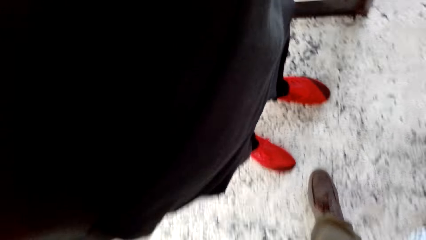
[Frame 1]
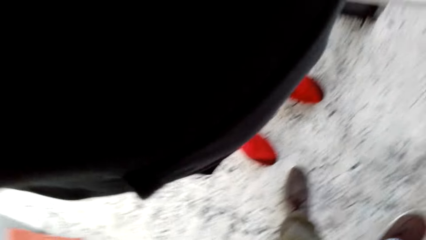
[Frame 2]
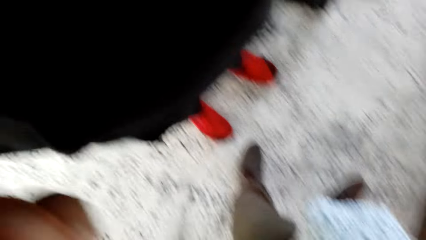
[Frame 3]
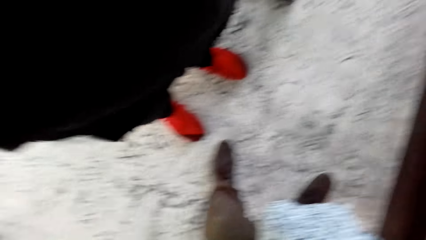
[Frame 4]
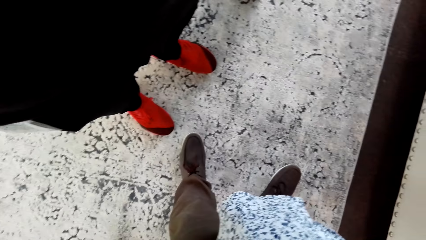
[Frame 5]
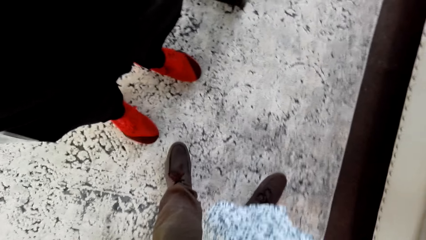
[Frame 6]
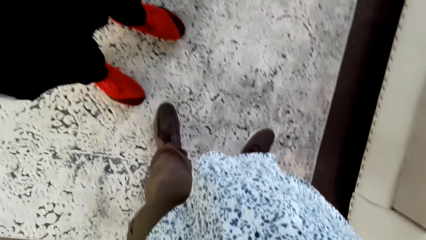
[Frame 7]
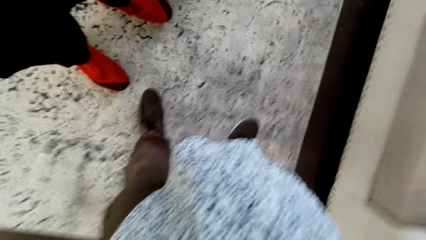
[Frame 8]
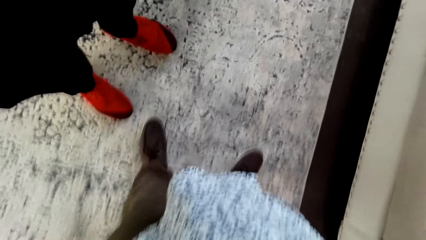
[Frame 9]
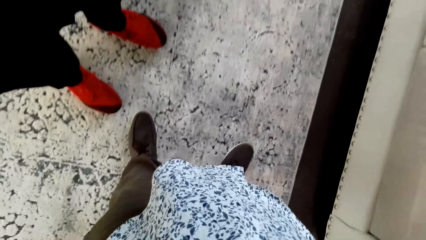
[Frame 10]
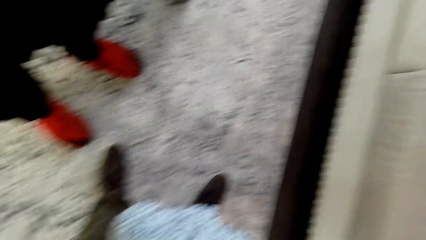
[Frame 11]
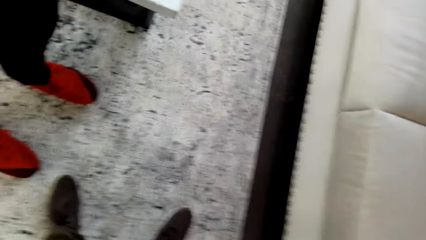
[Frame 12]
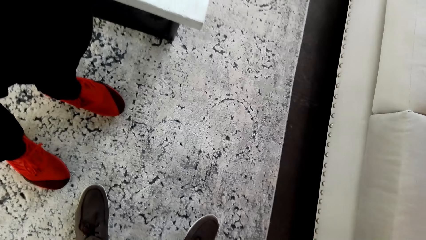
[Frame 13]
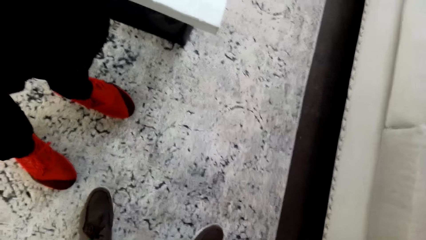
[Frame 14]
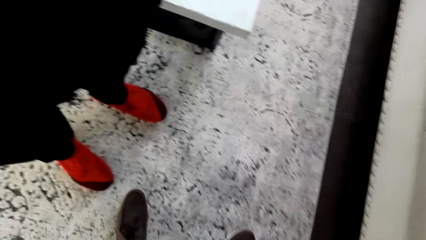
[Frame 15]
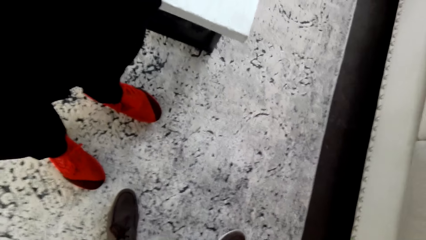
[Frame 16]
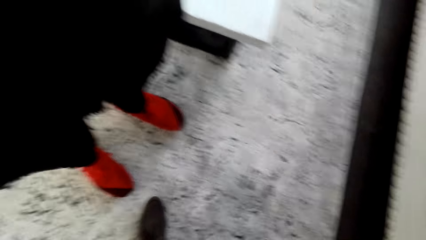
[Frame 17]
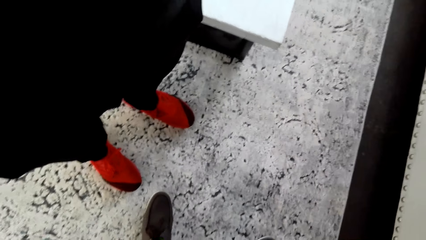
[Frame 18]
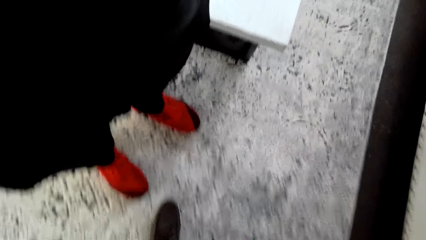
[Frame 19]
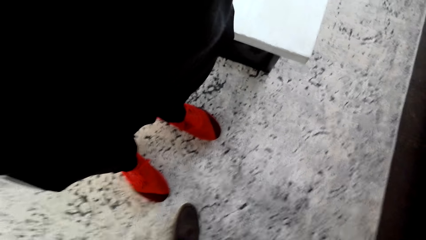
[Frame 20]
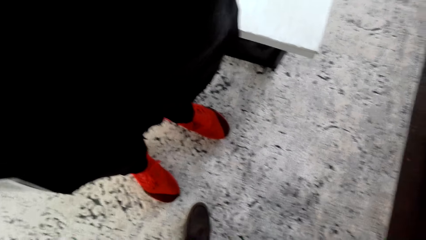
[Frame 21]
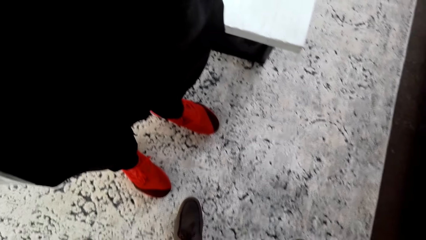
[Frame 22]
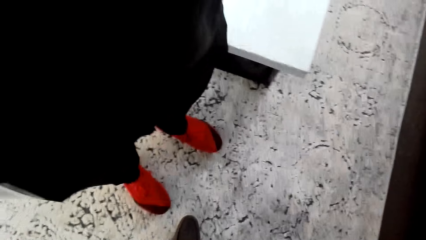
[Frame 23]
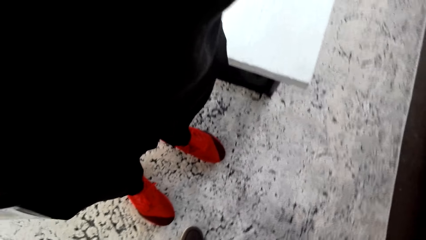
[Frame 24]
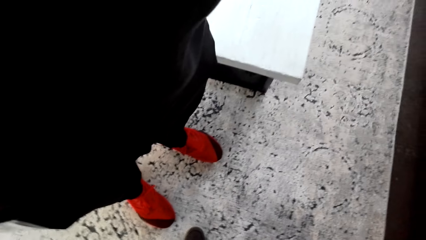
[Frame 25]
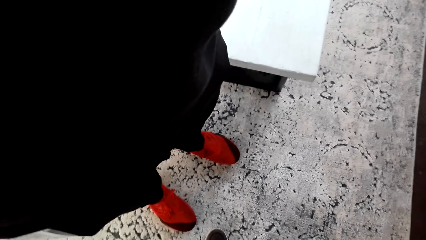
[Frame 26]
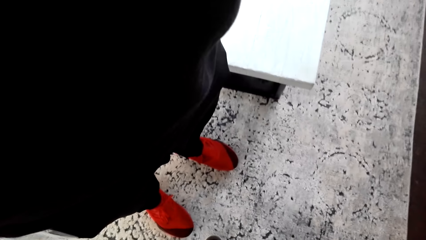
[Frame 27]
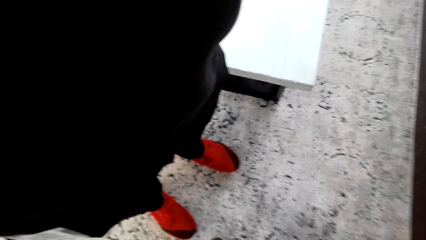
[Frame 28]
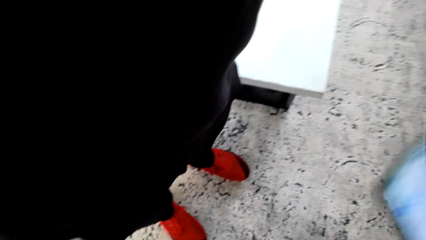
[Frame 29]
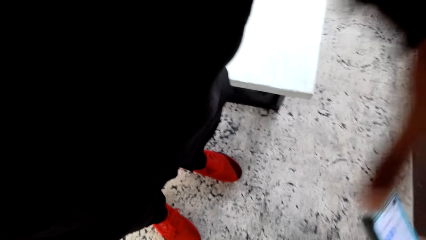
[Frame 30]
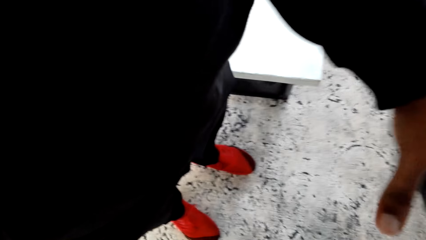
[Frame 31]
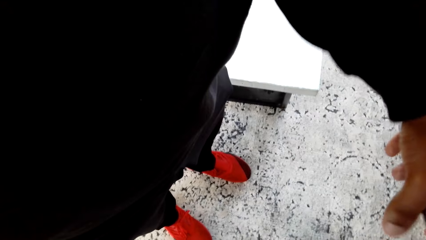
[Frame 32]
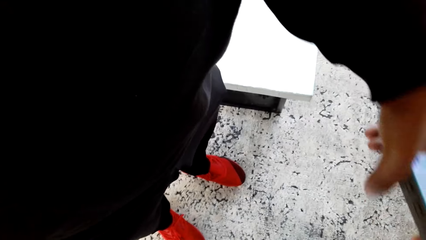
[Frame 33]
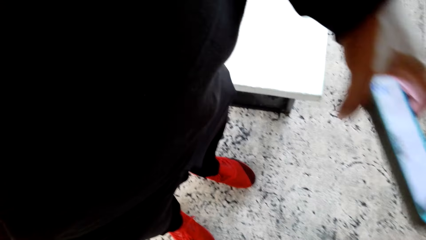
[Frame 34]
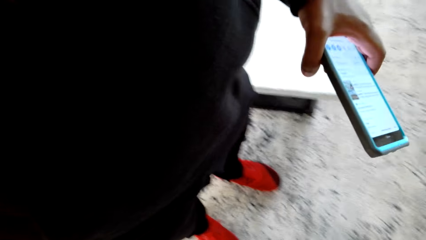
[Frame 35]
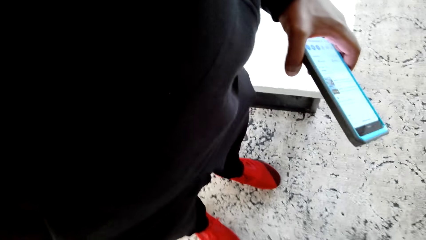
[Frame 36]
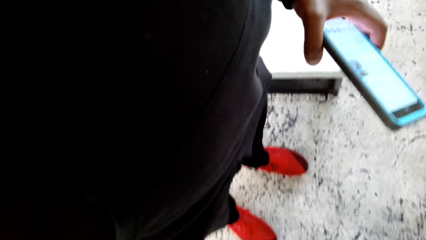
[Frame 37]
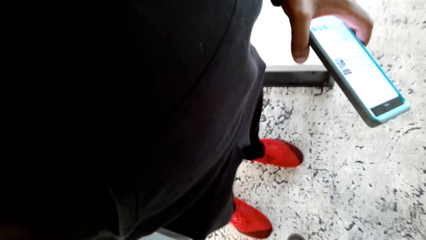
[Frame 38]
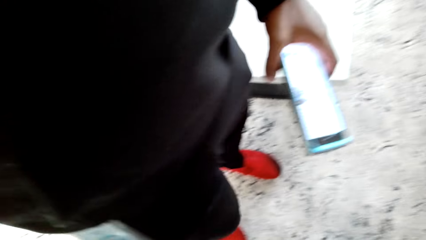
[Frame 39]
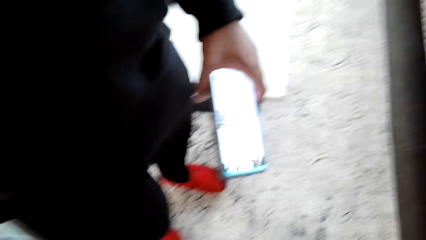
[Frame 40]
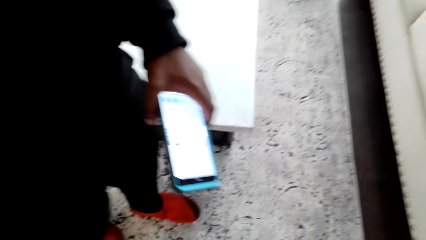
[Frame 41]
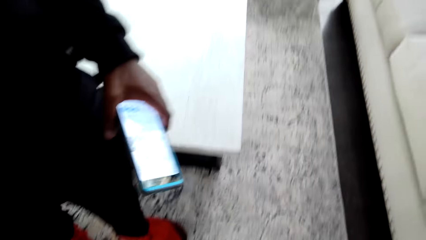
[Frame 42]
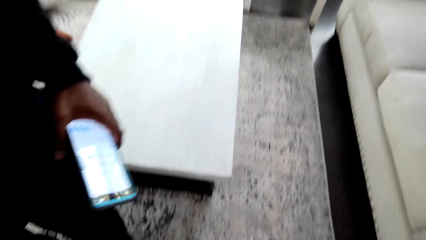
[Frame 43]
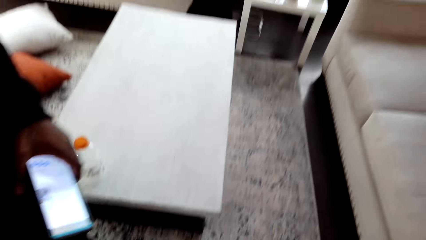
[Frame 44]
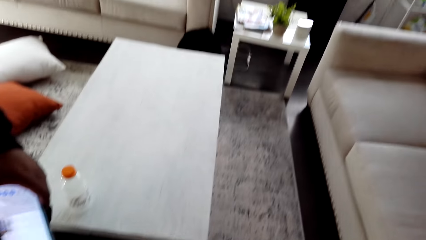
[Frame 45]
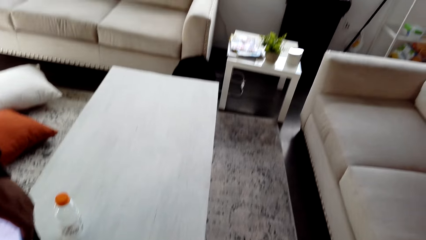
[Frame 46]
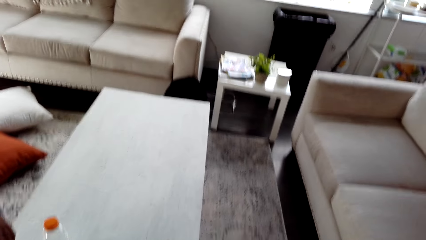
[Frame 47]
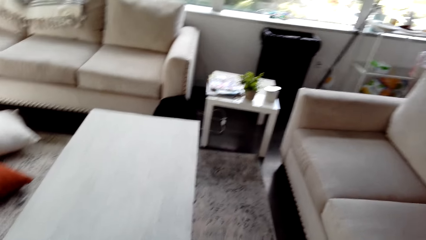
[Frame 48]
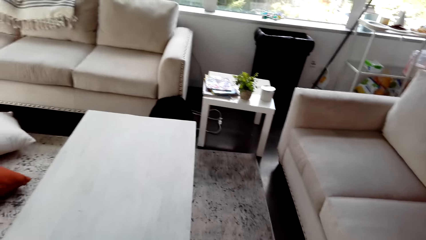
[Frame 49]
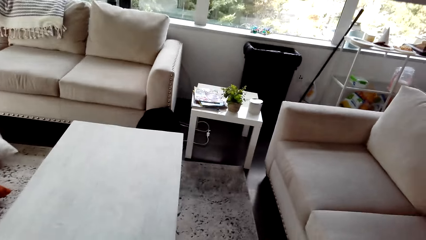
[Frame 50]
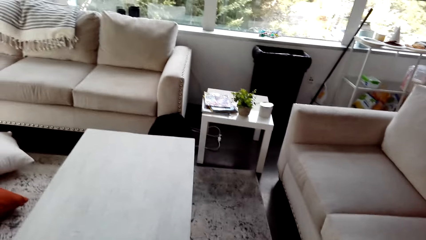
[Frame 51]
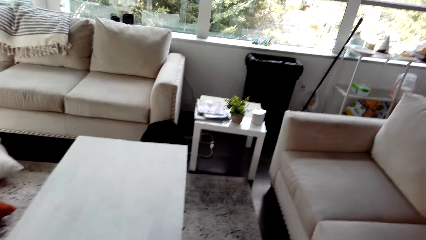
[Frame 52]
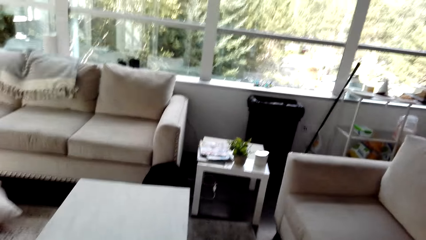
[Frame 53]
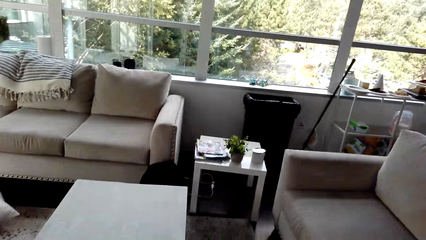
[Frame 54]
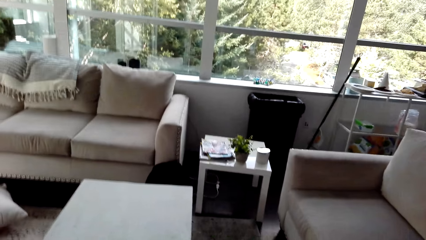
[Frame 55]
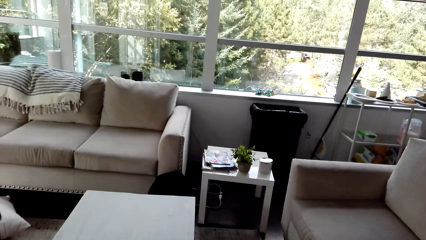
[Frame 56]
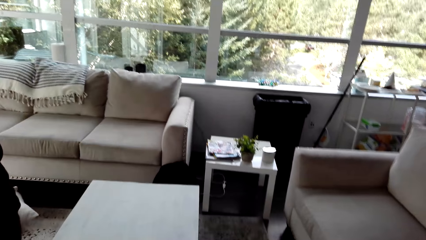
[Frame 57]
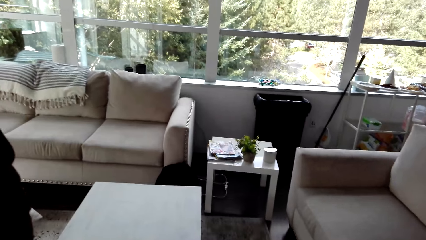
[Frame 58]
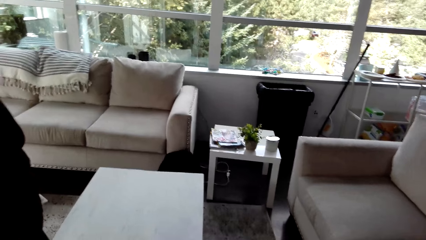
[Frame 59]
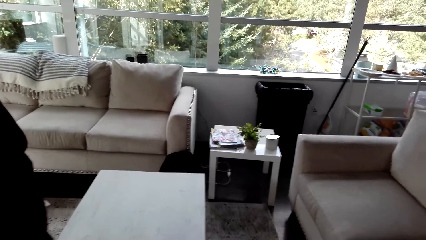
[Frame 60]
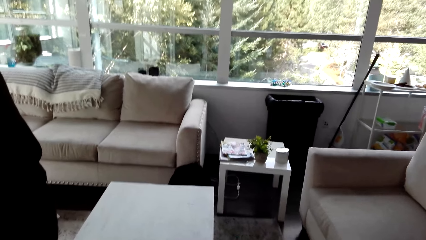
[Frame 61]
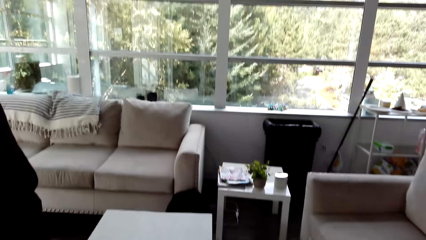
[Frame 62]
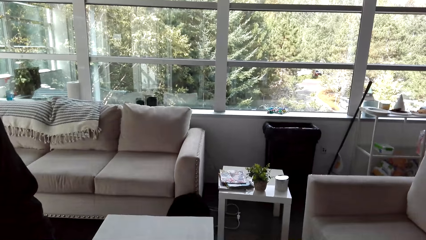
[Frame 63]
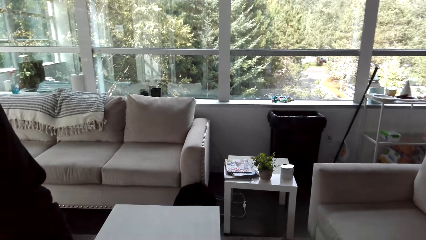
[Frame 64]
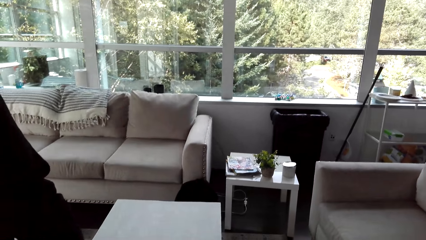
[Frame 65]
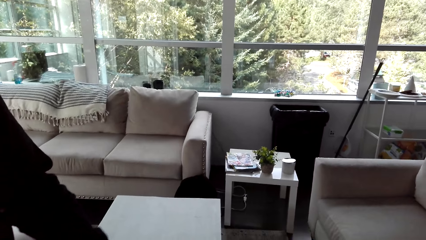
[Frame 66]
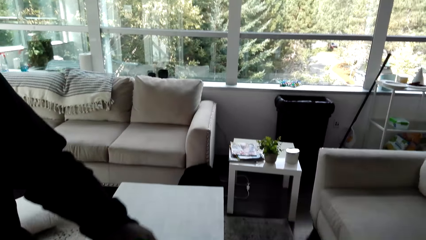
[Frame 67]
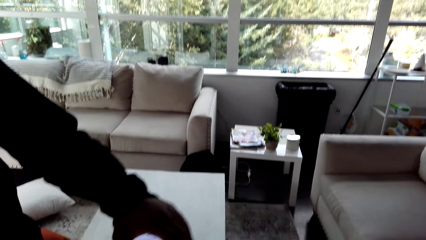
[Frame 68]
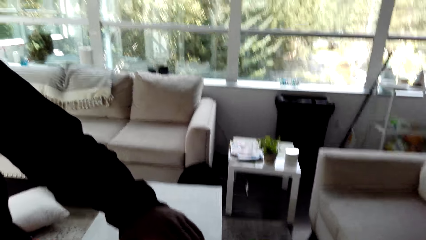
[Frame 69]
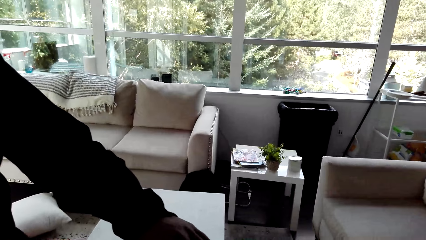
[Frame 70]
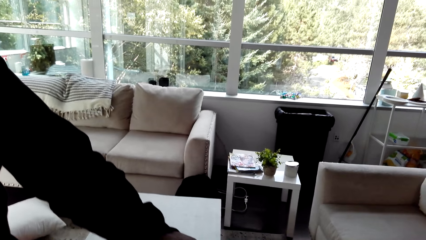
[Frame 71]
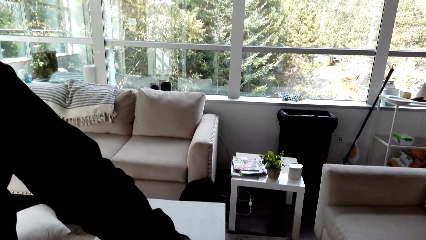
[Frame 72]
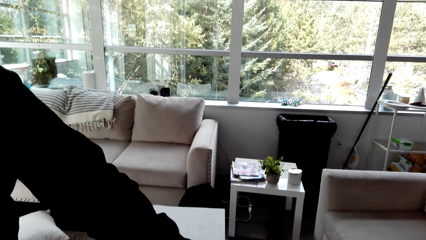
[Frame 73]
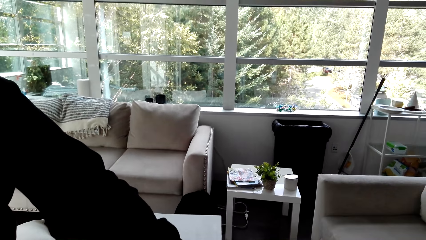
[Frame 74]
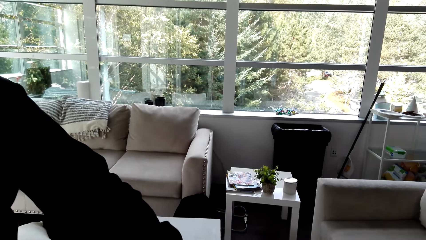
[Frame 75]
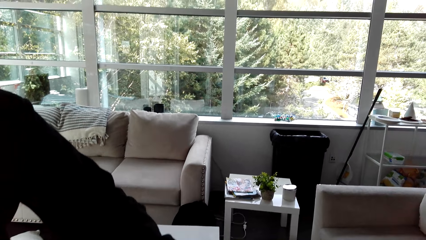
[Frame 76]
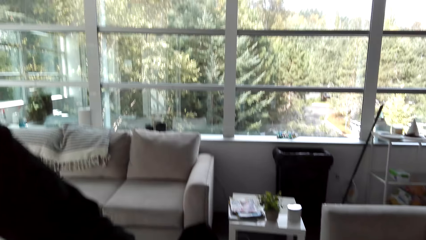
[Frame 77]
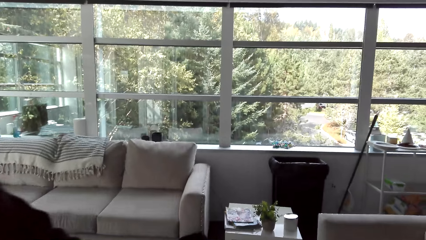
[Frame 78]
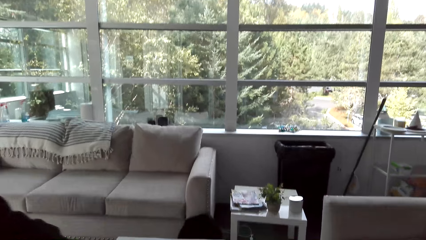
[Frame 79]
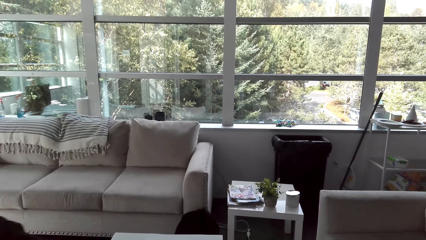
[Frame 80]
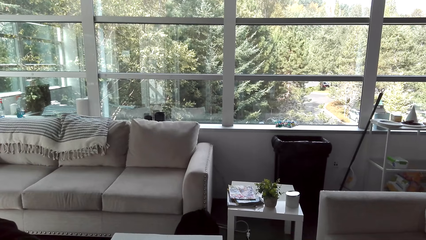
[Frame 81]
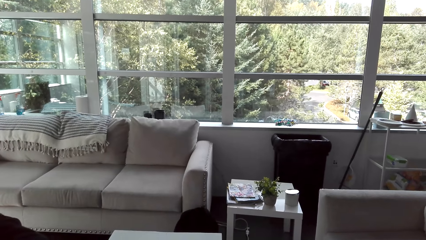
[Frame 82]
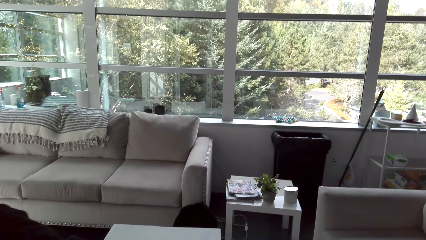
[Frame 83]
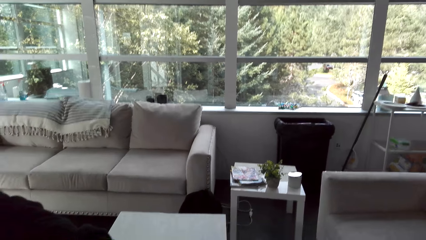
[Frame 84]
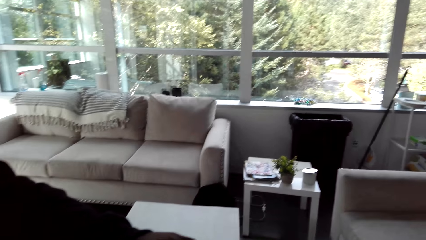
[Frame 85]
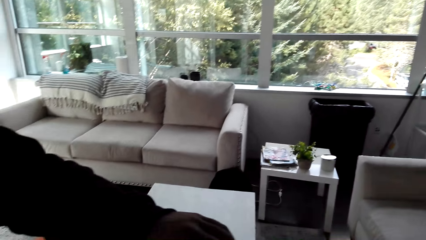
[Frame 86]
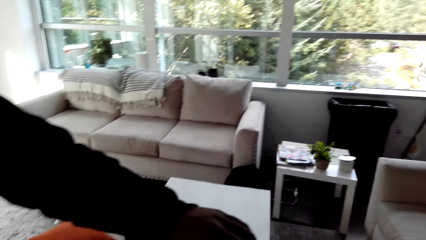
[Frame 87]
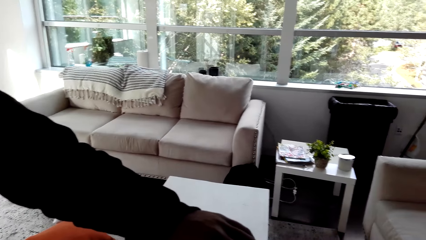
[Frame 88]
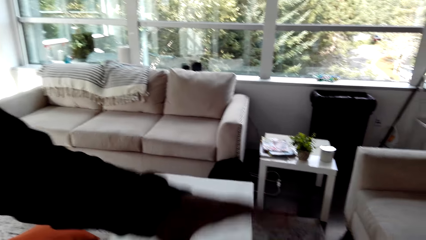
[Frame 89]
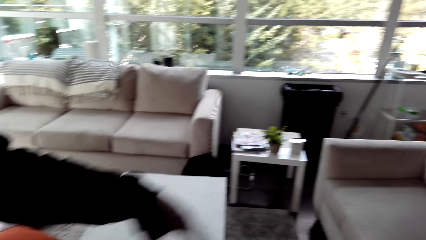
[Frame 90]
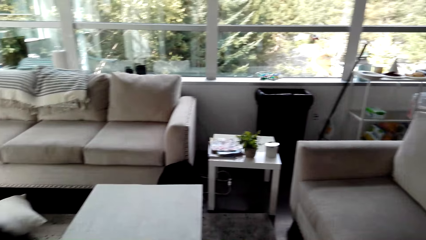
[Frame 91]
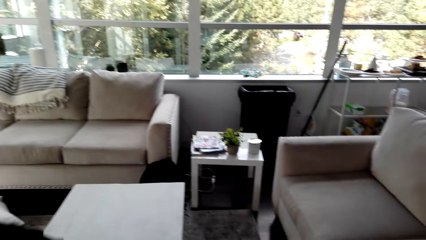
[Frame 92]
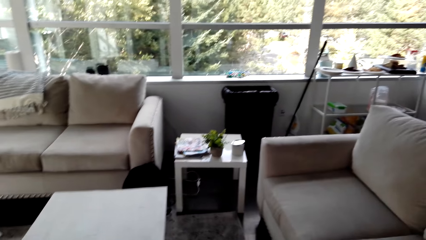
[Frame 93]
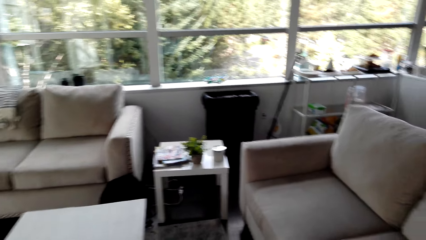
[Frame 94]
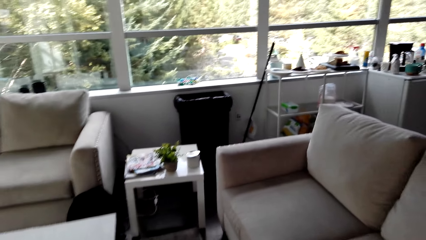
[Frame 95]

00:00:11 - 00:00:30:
The camera wearer stands next to a man. Another man picks a phone from the camera wearer. The camera wearer gives the phone to the second man. They look around the house. The second man stretches his hand and gives the camera wearer the phone. The camera wearer looks around the house.
